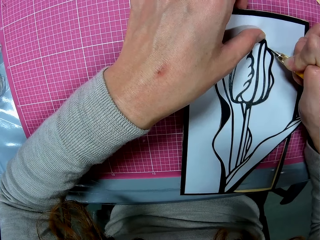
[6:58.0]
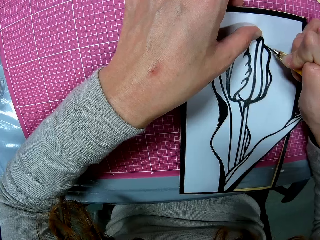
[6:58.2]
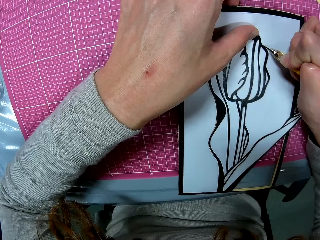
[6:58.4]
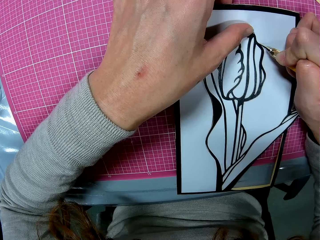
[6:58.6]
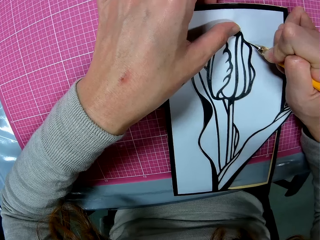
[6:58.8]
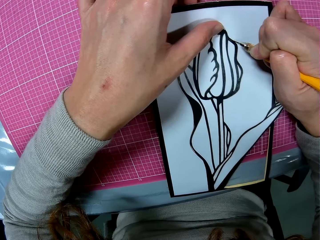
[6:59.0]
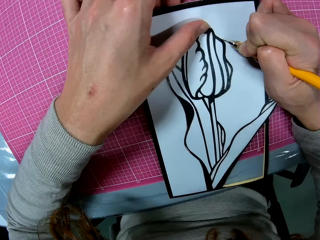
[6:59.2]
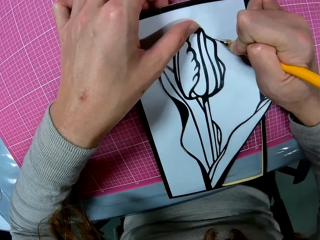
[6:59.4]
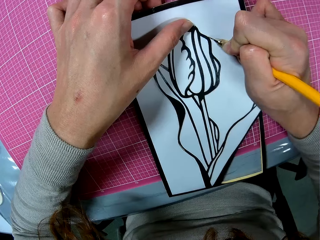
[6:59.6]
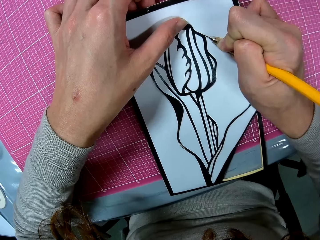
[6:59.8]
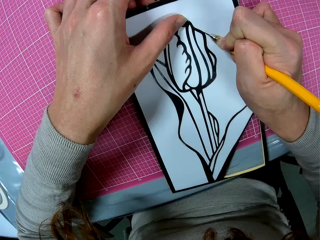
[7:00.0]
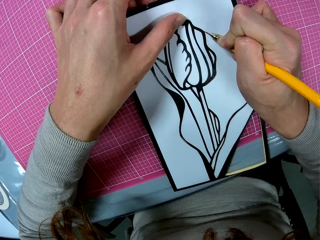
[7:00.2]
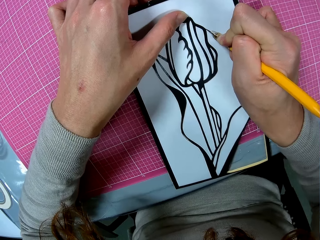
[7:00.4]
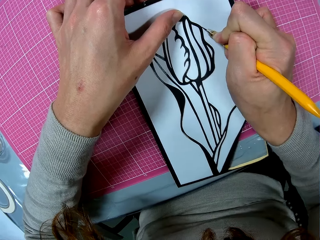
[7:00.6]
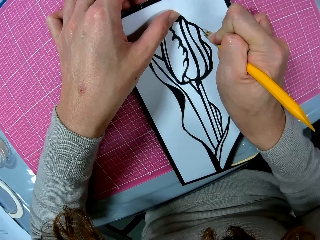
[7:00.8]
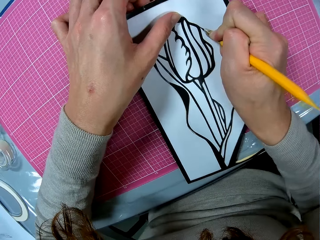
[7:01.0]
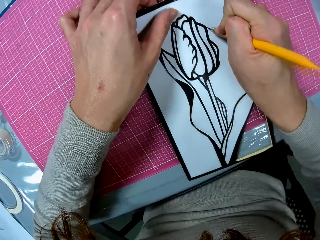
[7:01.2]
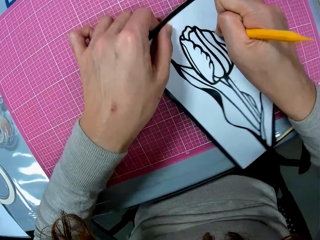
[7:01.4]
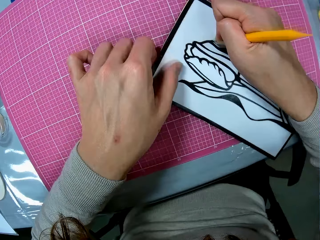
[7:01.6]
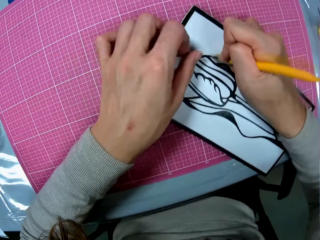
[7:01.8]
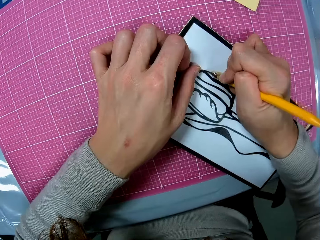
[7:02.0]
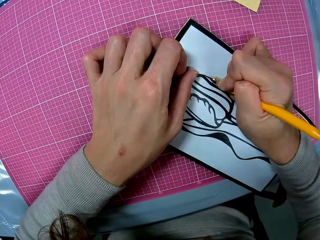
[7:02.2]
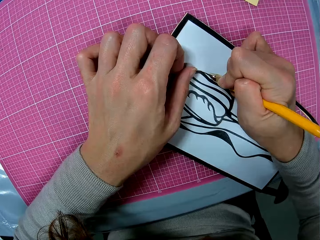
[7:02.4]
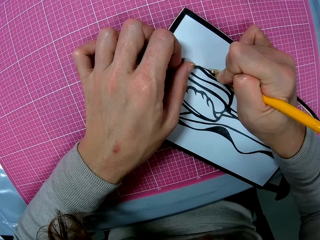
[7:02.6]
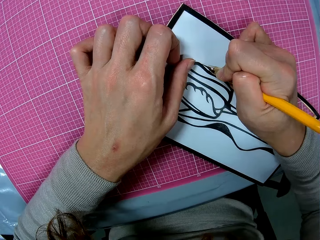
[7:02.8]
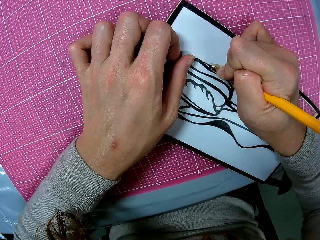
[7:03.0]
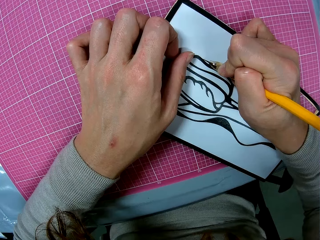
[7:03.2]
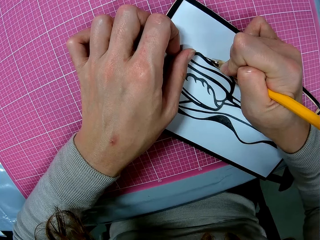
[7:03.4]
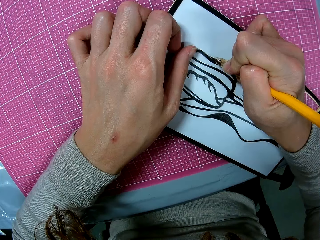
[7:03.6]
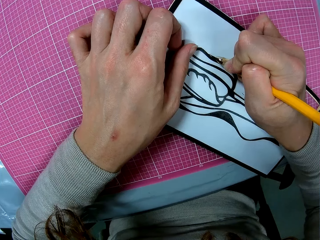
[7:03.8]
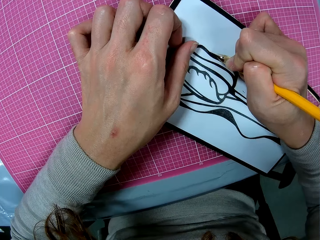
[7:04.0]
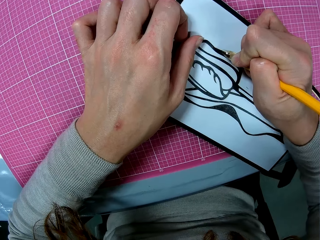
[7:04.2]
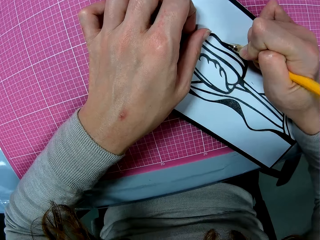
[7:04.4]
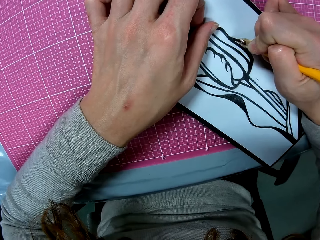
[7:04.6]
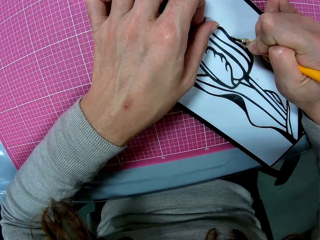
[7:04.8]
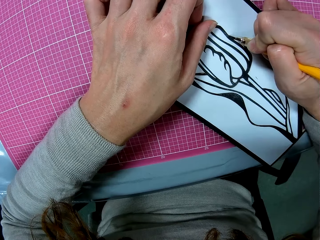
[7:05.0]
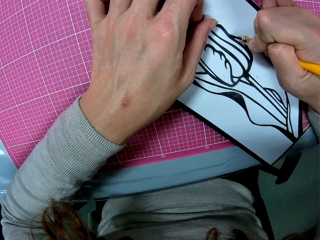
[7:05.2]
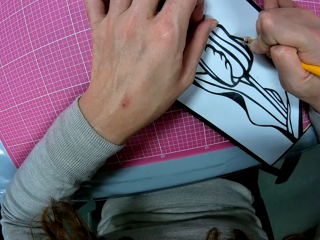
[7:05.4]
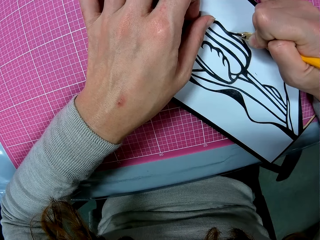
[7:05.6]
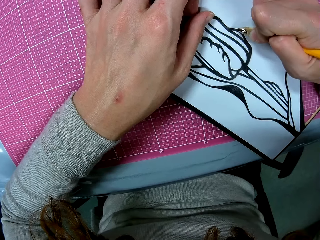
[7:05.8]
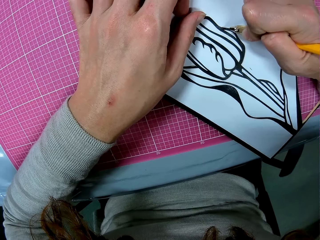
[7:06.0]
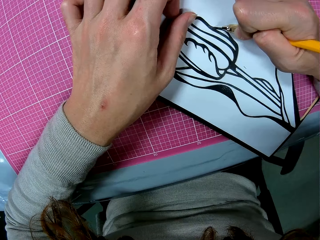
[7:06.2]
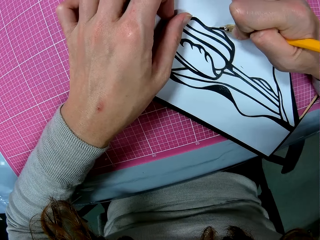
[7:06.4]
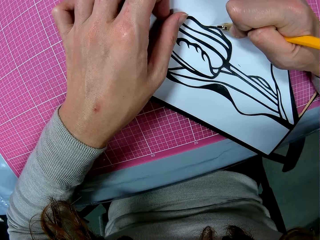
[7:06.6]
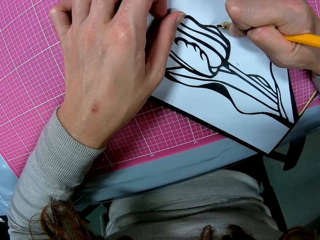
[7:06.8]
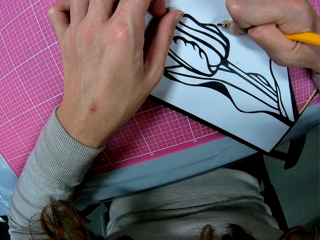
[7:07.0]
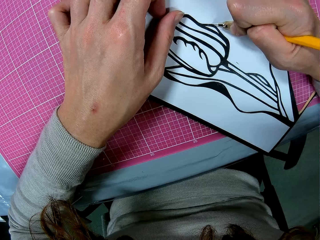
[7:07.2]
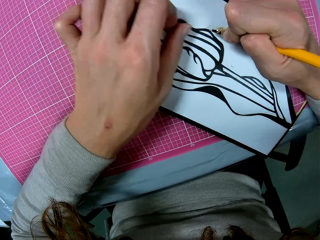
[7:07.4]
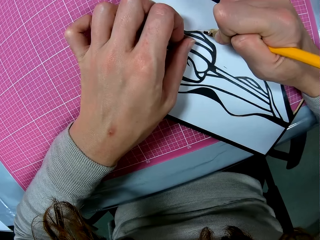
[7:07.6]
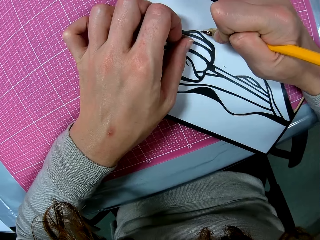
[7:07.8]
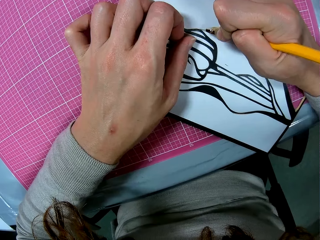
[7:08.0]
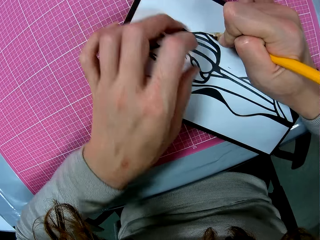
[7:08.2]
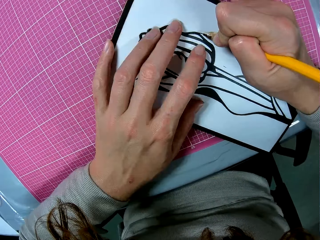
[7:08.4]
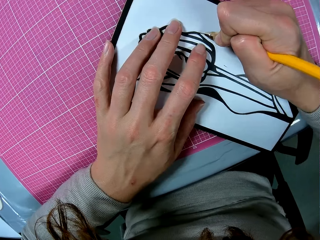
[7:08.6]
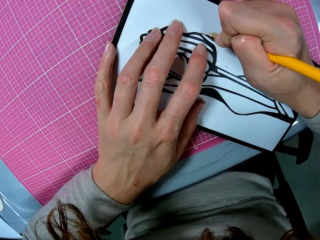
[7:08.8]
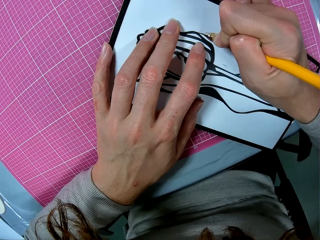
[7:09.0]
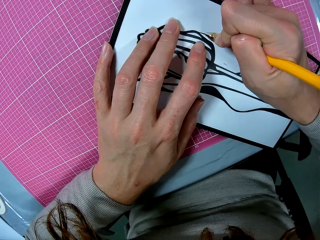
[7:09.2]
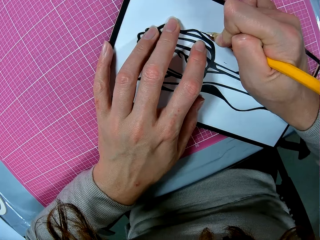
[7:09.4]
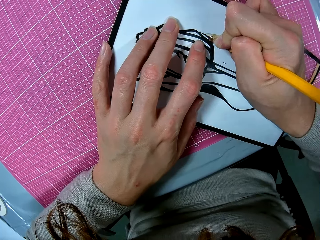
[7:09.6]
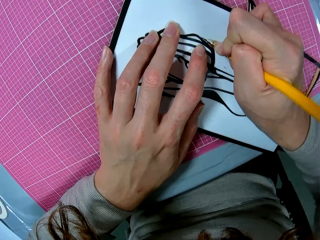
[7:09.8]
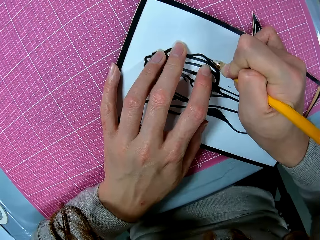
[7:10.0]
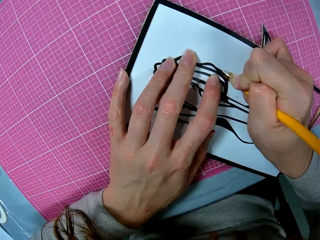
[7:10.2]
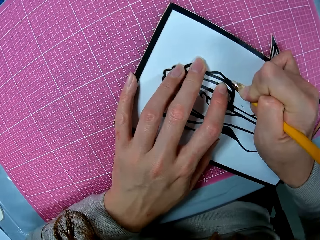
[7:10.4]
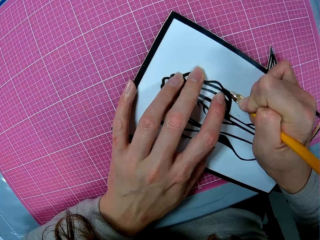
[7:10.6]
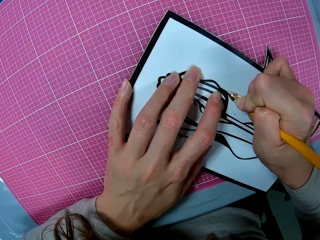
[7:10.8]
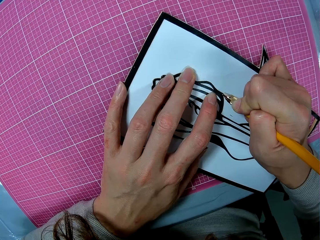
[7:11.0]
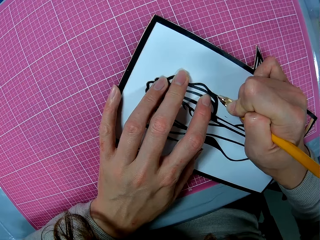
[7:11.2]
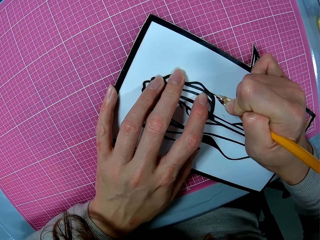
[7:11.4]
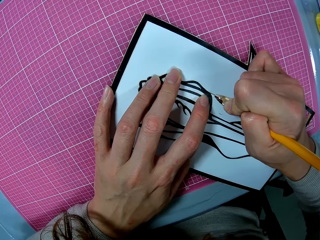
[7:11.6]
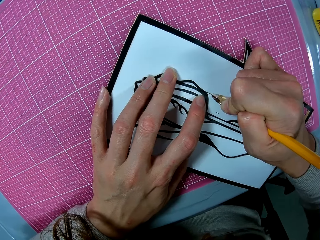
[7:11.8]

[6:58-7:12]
The camera wearer moves the hand.

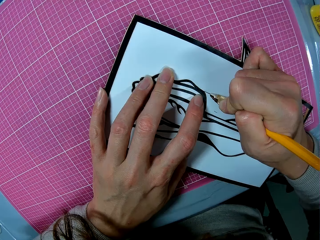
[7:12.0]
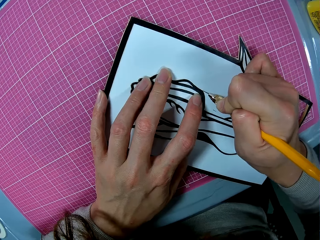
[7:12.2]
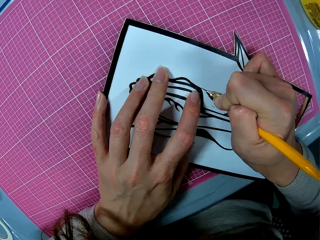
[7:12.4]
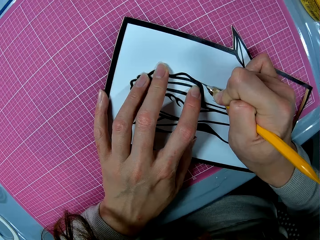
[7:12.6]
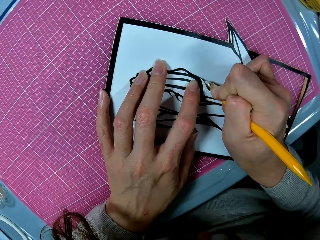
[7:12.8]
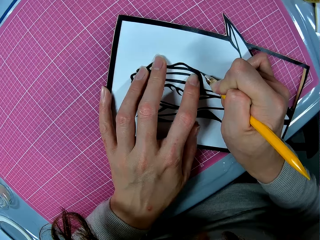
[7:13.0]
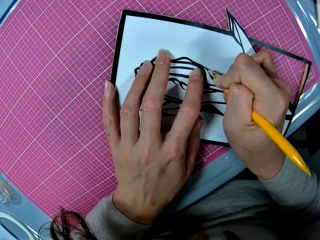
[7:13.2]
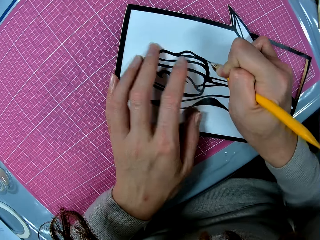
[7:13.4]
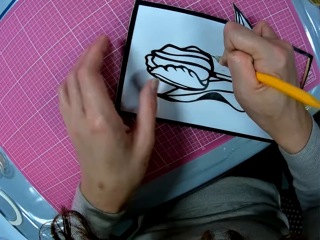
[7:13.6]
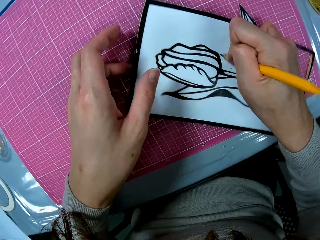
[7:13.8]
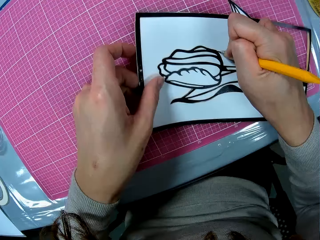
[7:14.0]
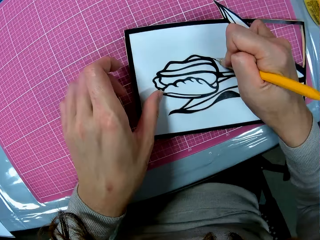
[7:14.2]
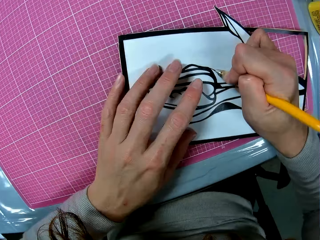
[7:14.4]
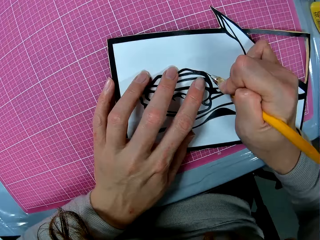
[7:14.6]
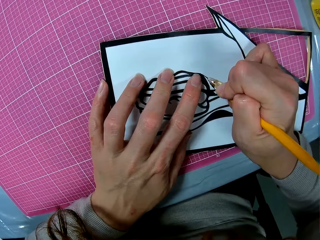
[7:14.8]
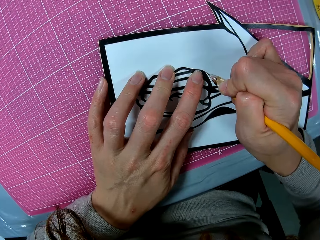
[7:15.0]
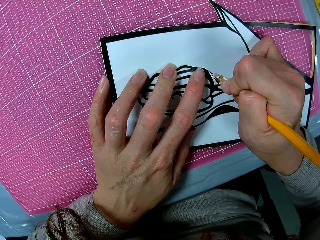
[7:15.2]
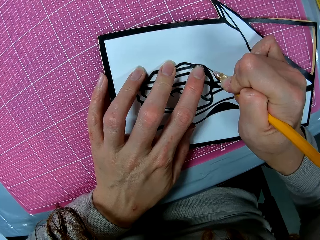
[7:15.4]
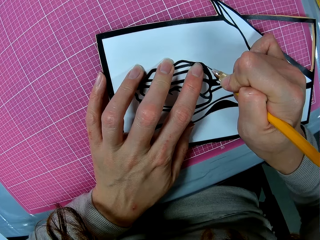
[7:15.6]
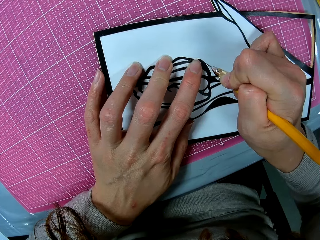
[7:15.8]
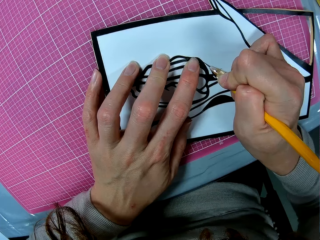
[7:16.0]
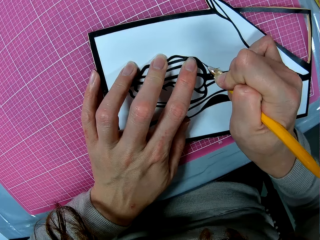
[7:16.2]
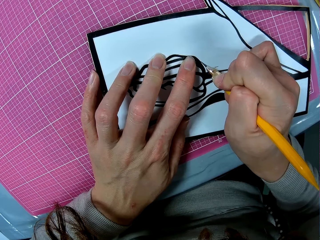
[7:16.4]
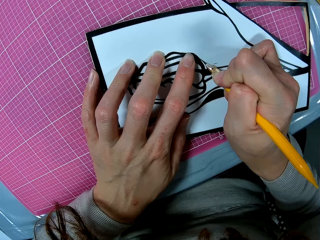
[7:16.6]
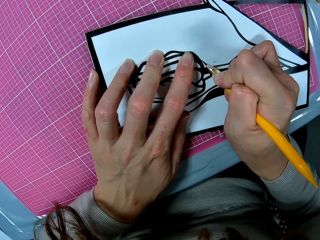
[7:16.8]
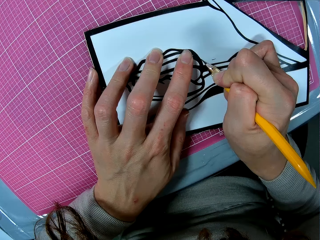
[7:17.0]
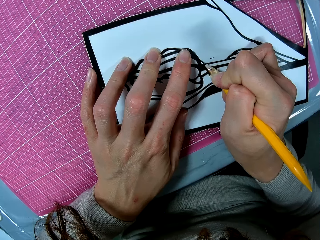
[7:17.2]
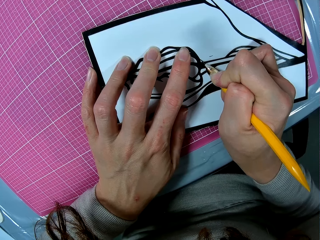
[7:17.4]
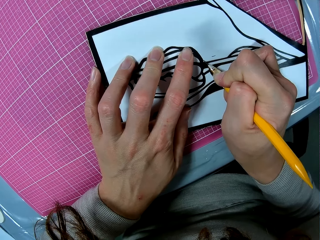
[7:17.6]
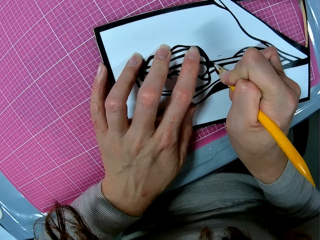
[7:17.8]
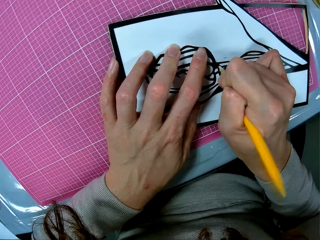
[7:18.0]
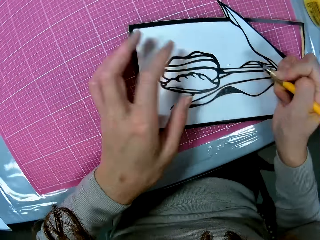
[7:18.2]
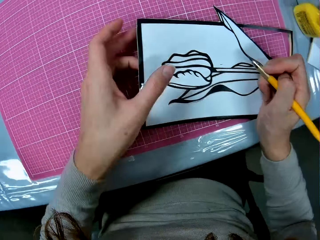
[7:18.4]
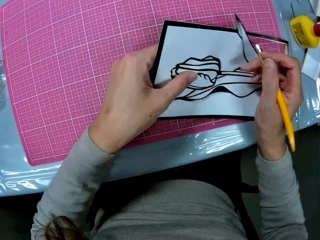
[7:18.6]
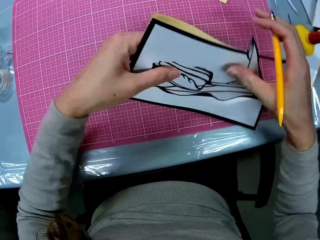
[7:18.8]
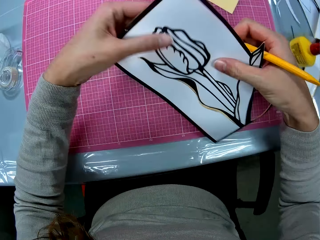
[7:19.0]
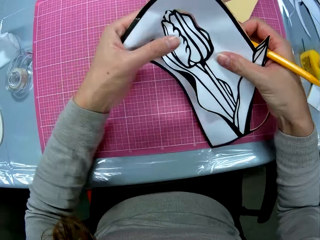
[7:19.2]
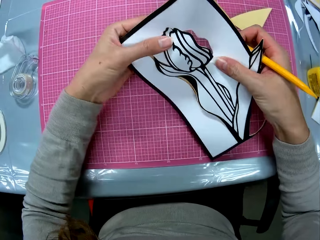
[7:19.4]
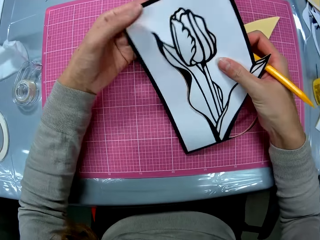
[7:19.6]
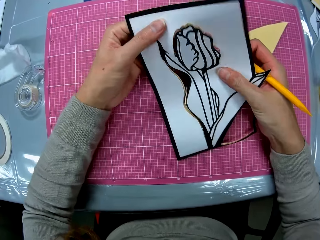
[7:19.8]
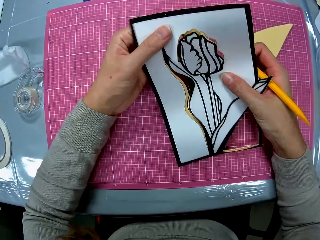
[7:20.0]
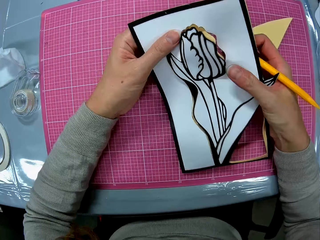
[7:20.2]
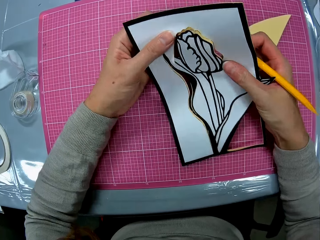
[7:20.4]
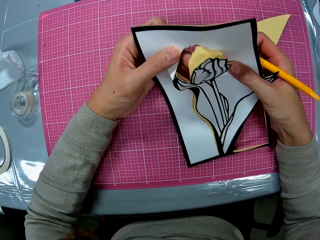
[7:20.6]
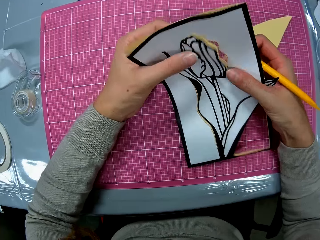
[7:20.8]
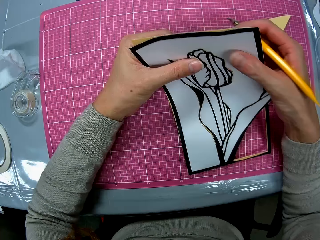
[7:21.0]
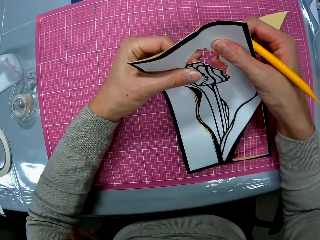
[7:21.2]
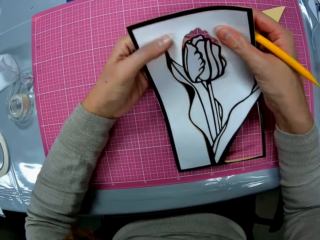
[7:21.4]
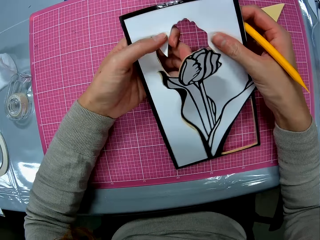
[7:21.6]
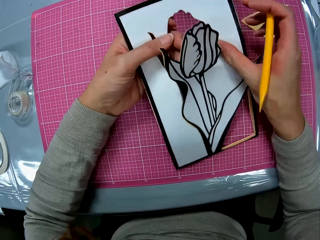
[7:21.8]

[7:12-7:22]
The camera wearer turns the flower drawing. They hold the light craft knife and lift the flower drawing. They adjust the papercraft with both hands. They cut the edges of the flower drawing with the hands.
